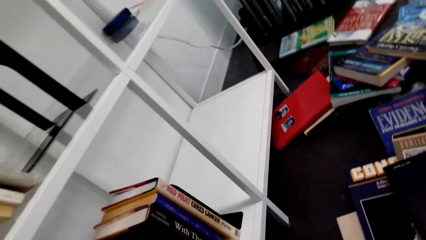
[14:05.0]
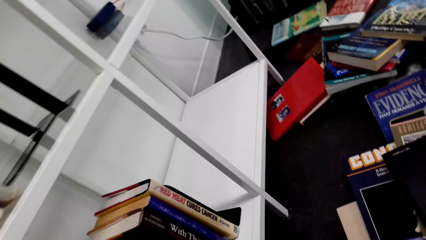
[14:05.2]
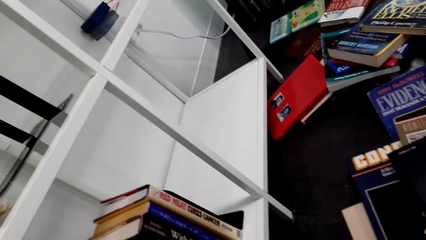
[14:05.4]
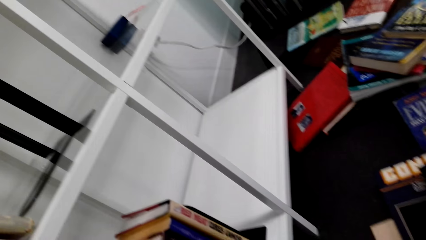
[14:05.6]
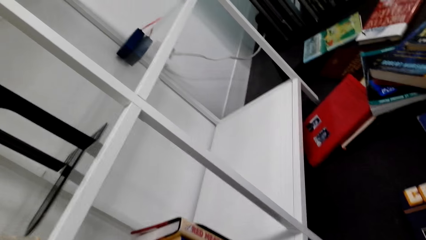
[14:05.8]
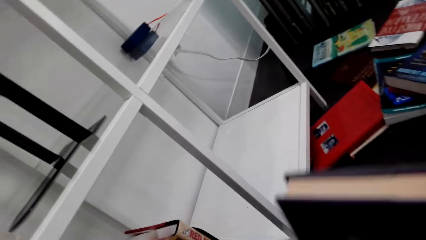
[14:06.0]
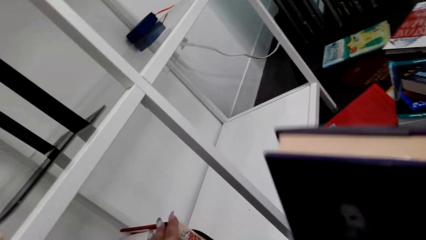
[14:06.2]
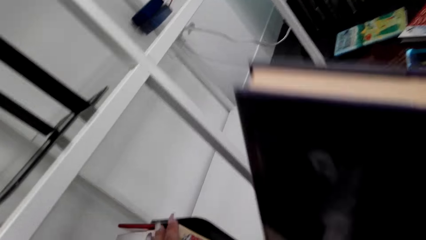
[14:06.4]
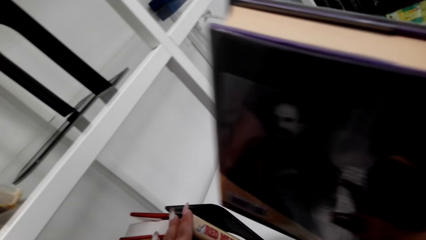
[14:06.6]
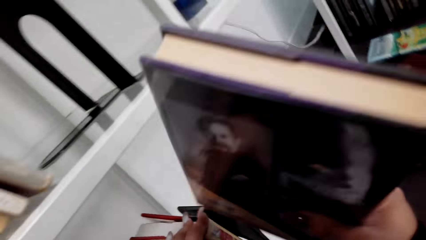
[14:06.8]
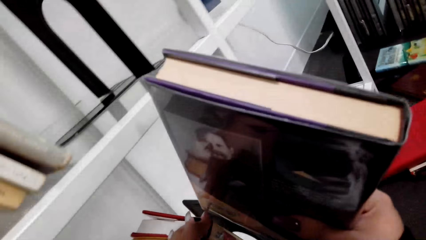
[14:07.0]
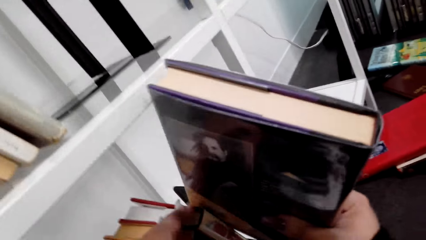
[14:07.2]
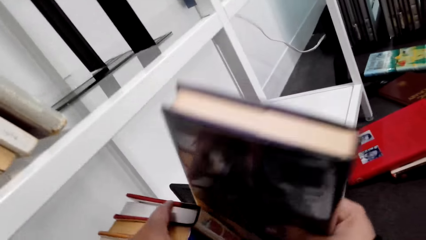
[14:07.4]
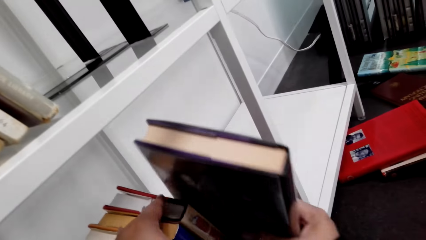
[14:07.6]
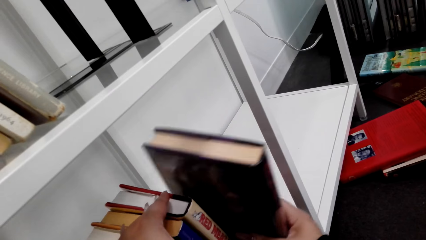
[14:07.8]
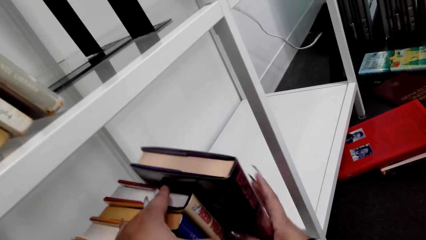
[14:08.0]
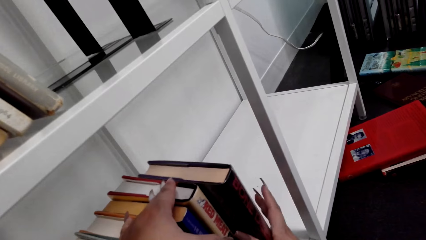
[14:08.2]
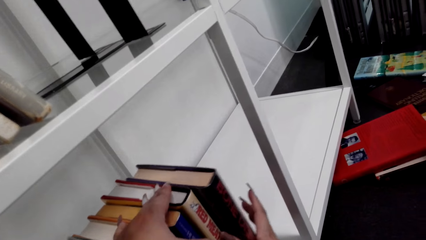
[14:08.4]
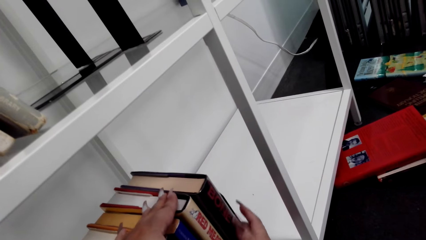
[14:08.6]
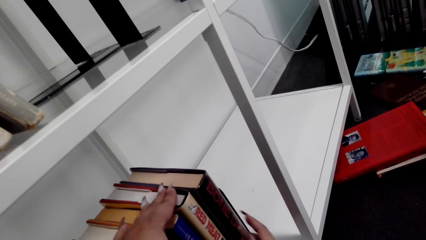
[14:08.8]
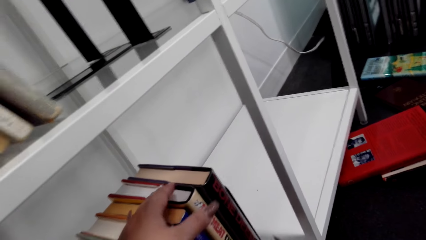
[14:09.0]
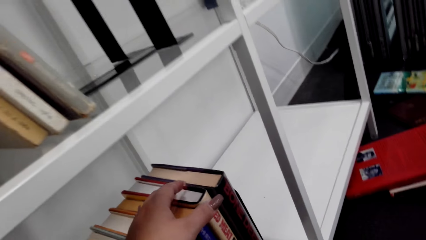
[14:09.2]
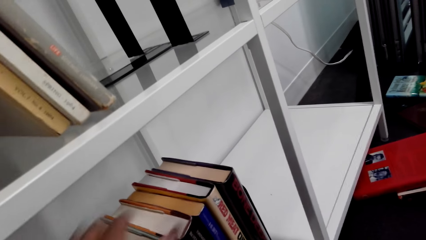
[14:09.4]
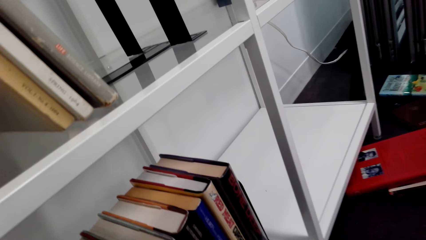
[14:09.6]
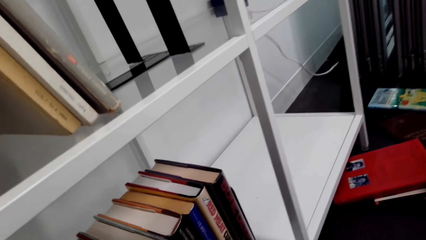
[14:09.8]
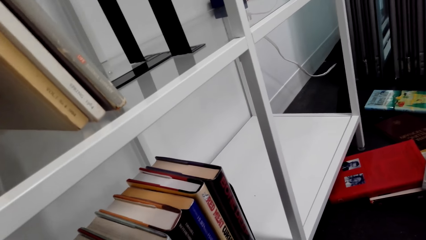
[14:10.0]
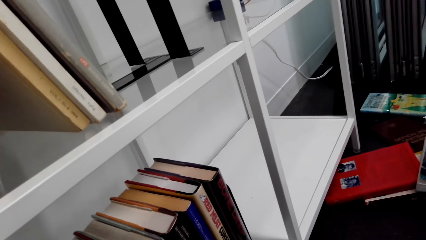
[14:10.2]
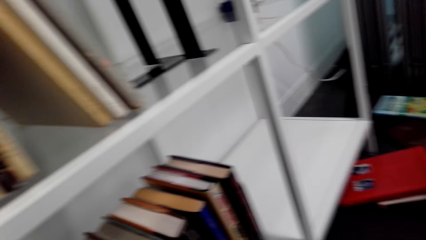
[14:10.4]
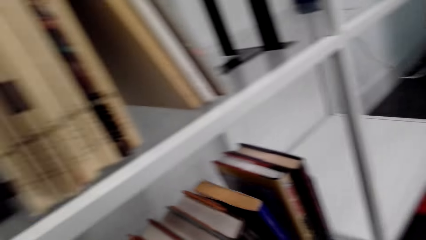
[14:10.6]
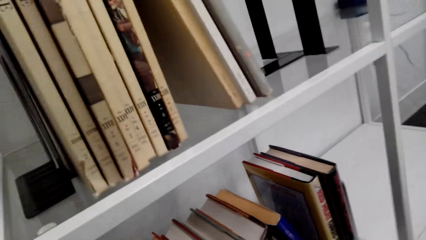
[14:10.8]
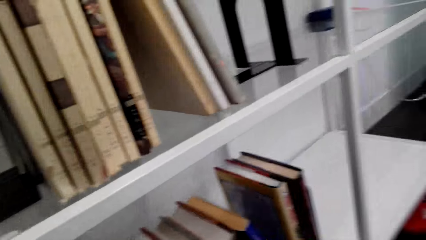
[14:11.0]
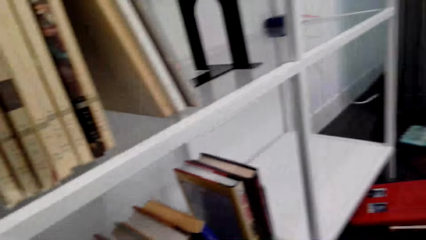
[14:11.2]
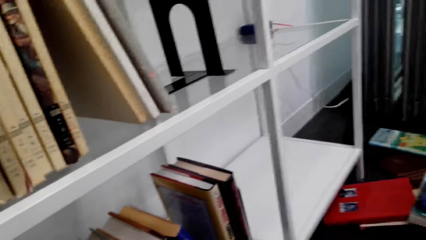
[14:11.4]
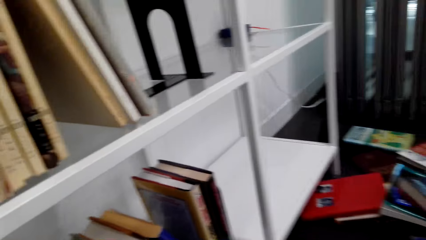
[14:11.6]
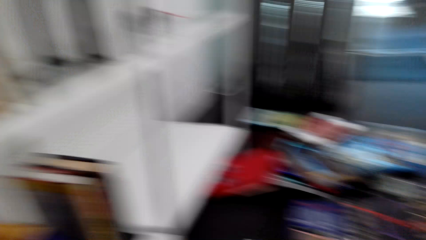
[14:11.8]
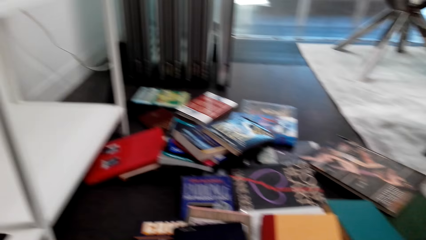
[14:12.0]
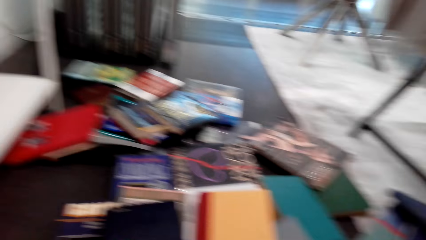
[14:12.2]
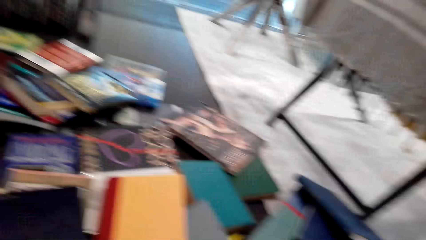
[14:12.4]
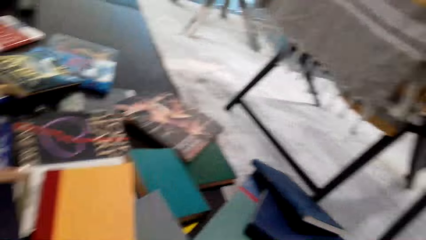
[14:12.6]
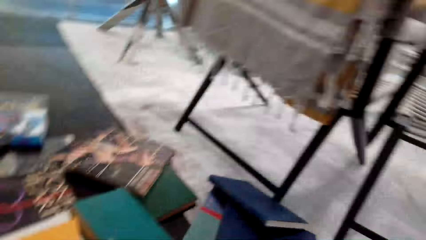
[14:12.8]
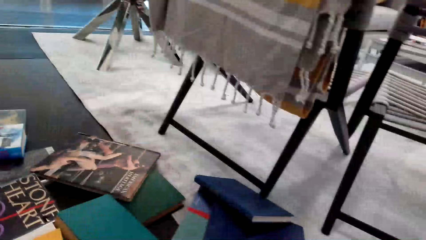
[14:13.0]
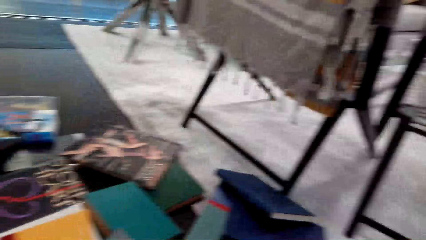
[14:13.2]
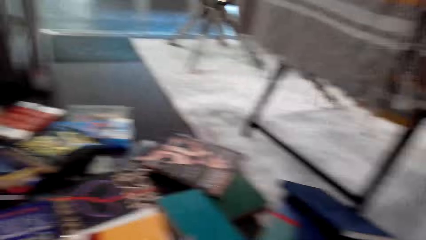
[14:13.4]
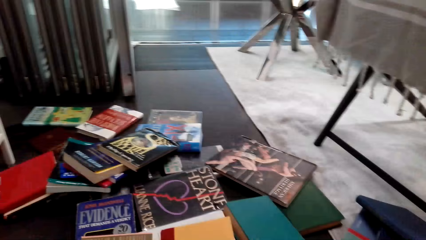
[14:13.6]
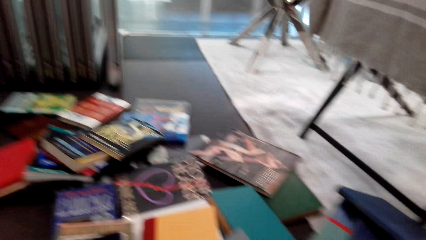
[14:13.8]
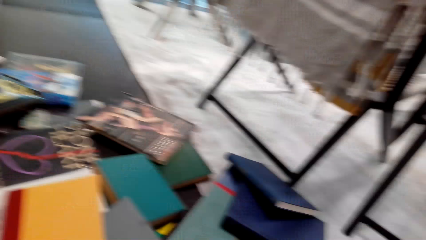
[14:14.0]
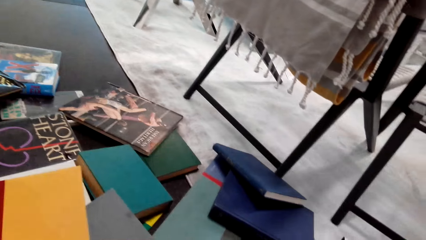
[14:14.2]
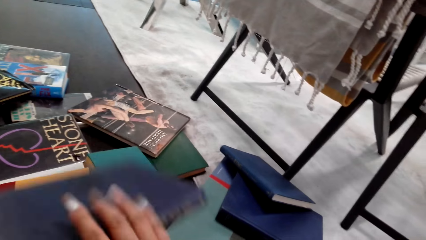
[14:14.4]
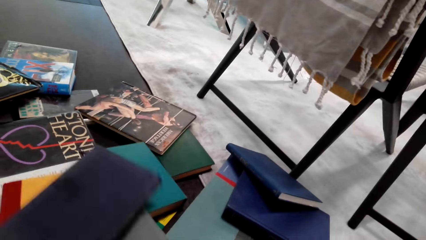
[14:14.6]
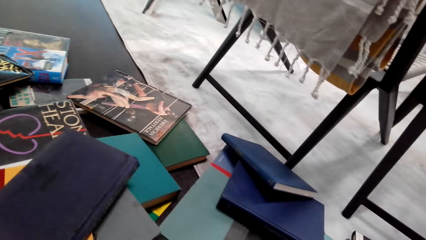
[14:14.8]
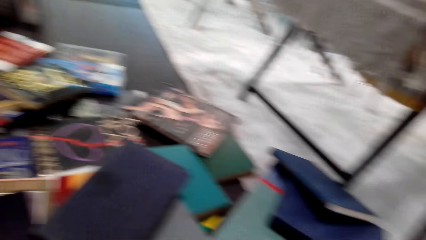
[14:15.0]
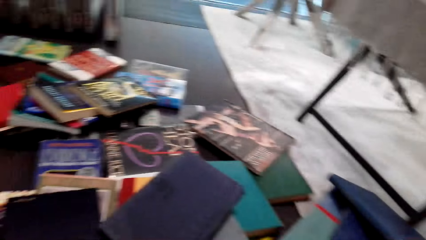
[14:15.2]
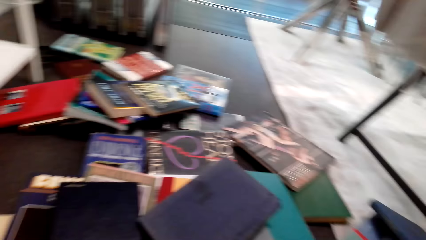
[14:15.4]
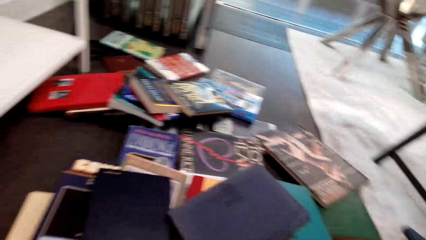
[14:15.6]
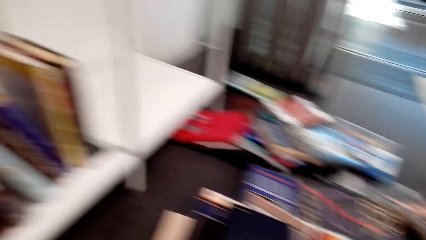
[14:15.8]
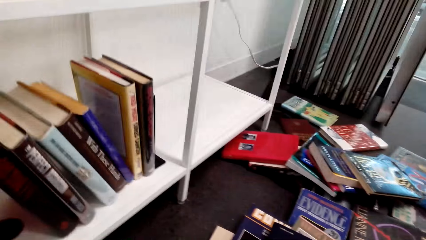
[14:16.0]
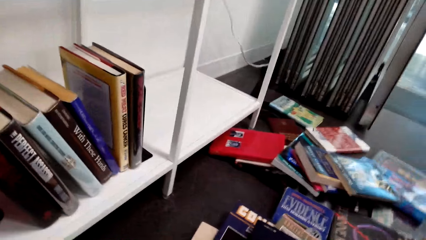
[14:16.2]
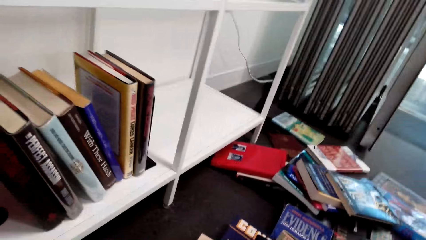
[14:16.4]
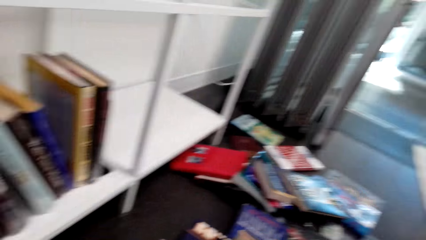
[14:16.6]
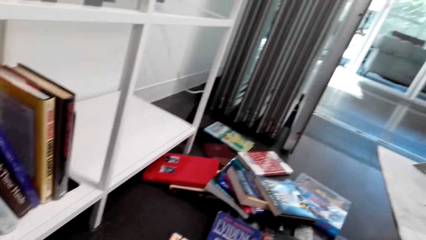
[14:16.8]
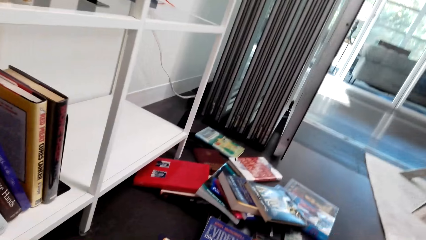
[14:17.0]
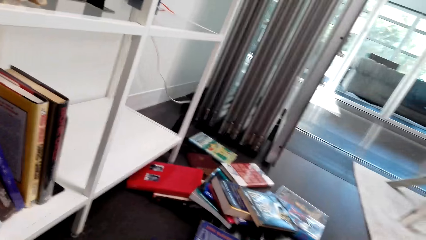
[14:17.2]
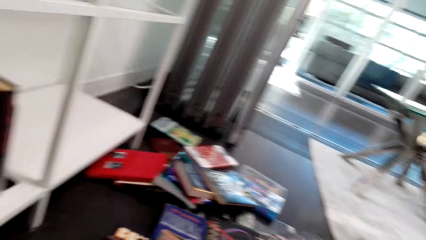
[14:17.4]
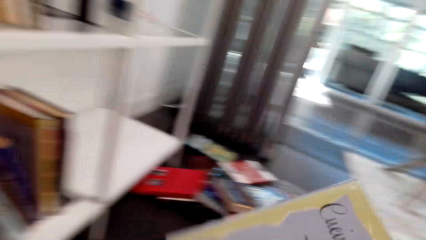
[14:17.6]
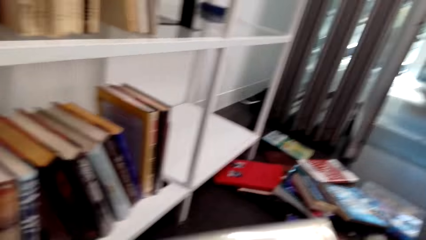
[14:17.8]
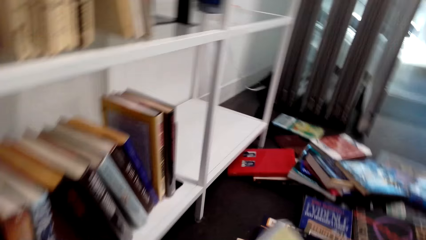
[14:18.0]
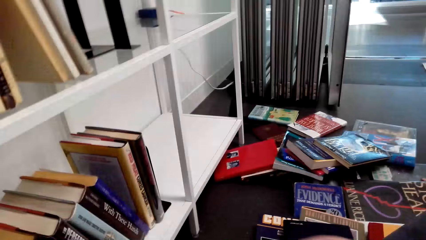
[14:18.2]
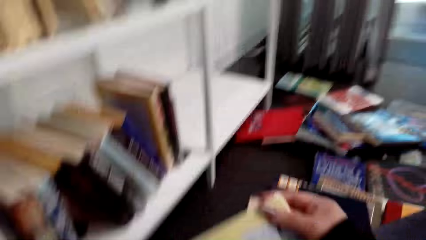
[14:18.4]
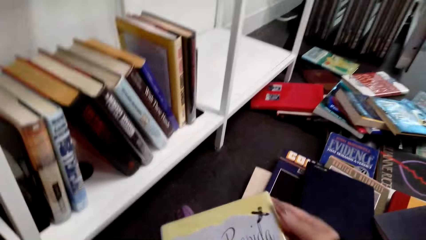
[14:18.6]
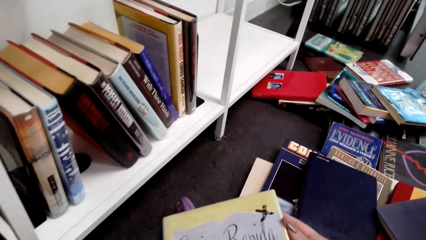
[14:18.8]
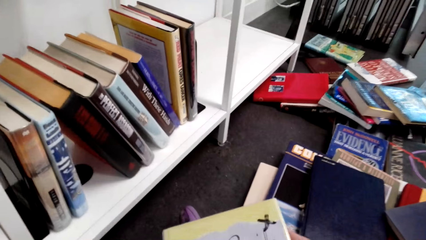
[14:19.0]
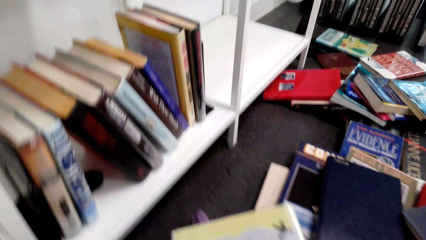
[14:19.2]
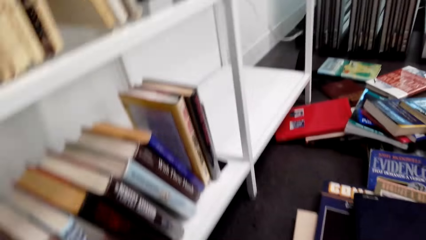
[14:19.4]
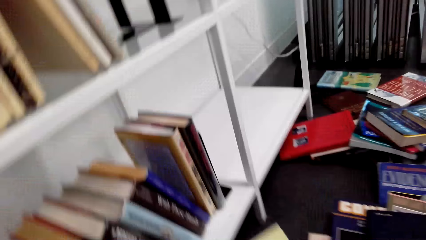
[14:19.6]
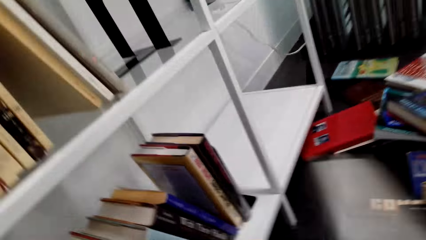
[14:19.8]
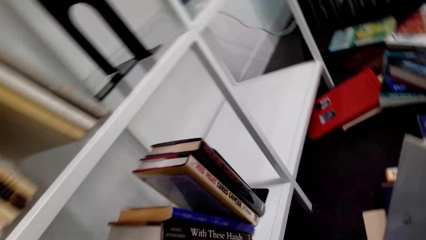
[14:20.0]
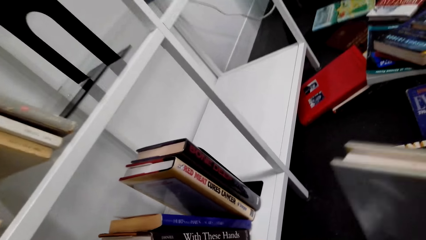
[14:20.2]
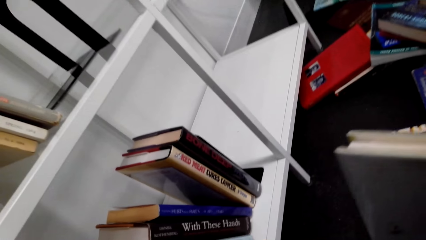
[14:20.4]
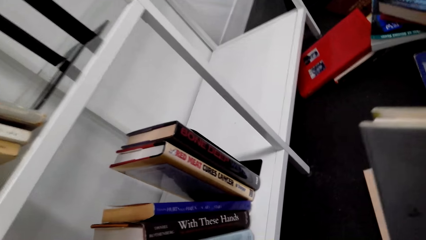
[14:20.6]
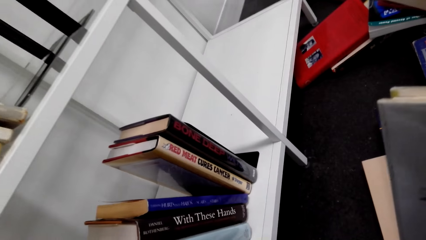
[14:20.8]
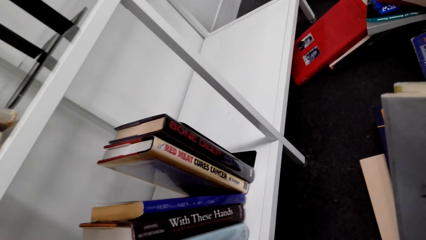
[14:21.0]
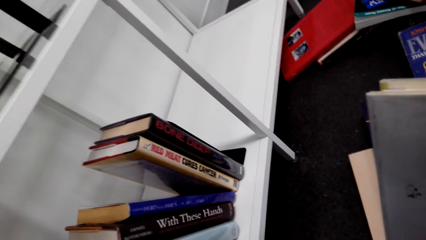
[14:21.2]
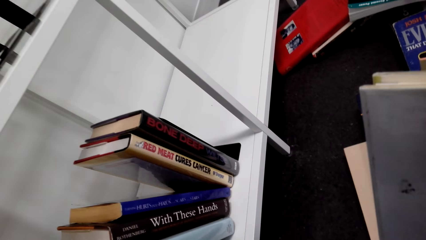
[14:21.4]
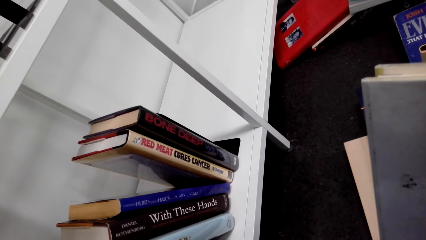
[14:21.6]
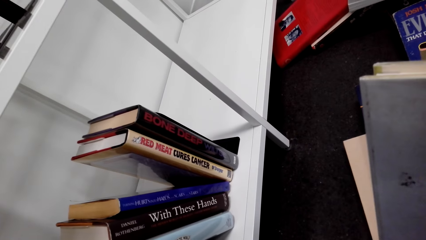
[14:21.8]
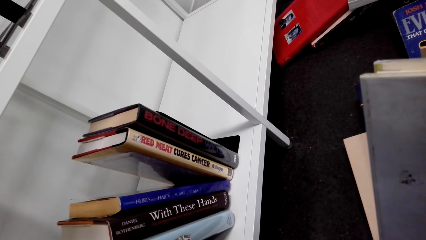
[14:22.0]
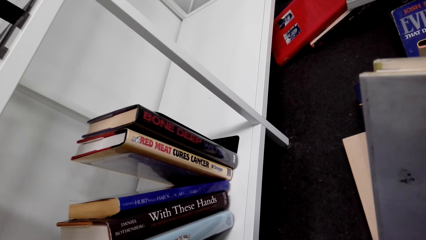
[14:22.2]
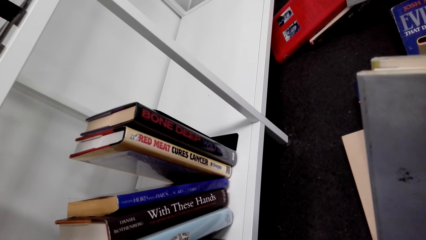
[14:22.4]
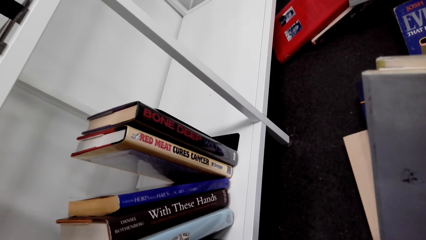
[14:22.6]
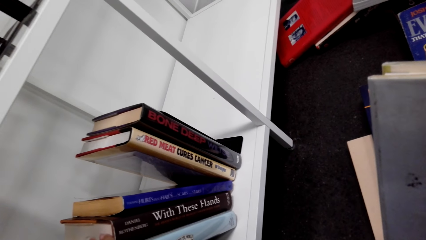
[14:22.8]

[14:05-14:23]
The camera wearer looks at the shelf. They arrange books on the bookshelf. They put the book on the shelf. They look at the books on the shelf. They look at the books on the table. They hold the book. They look at the shelf.
